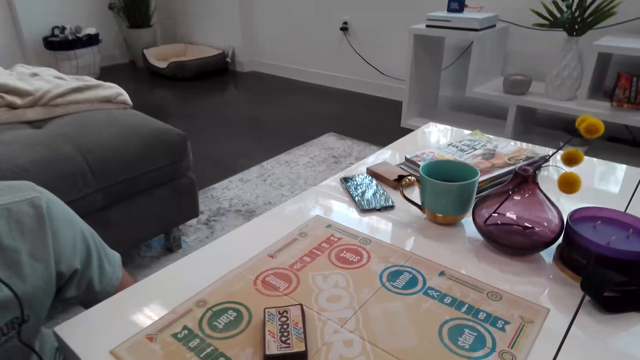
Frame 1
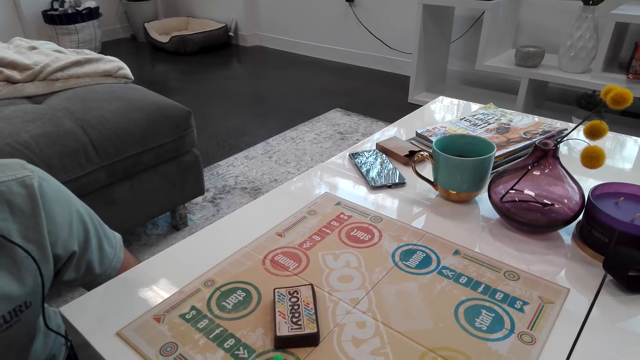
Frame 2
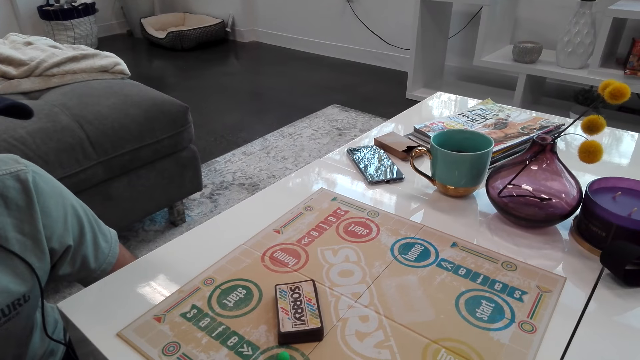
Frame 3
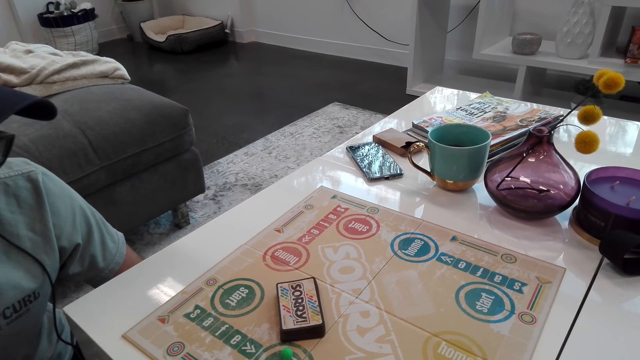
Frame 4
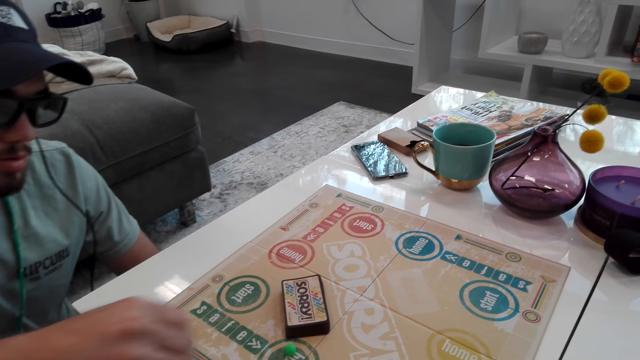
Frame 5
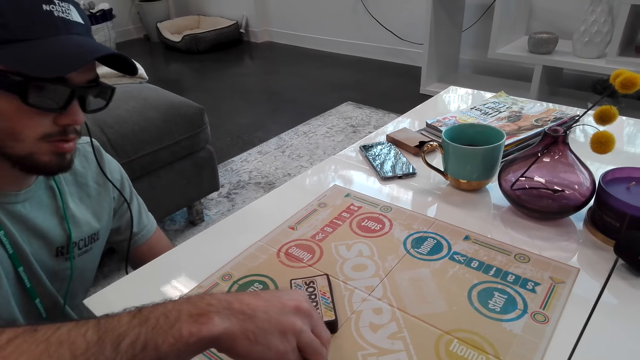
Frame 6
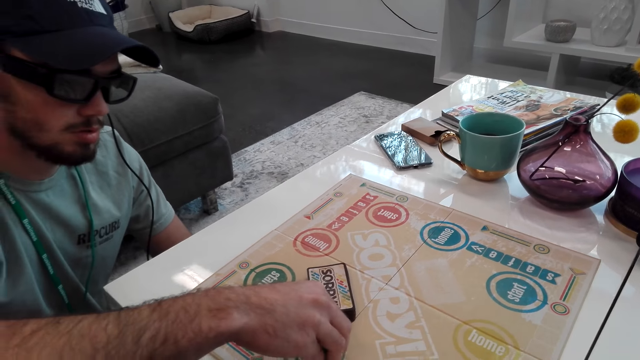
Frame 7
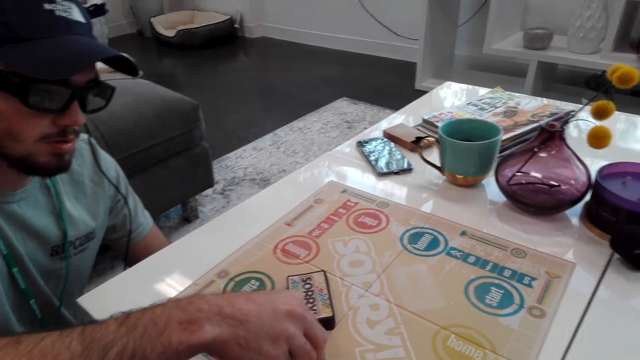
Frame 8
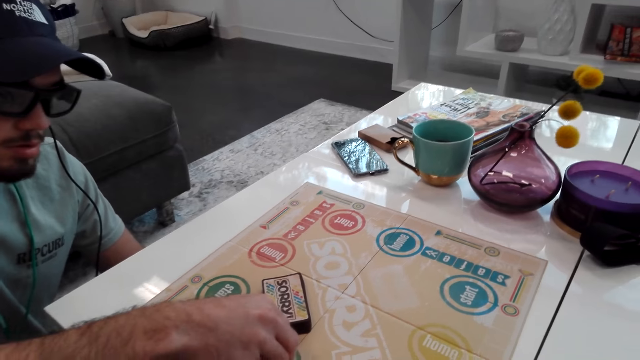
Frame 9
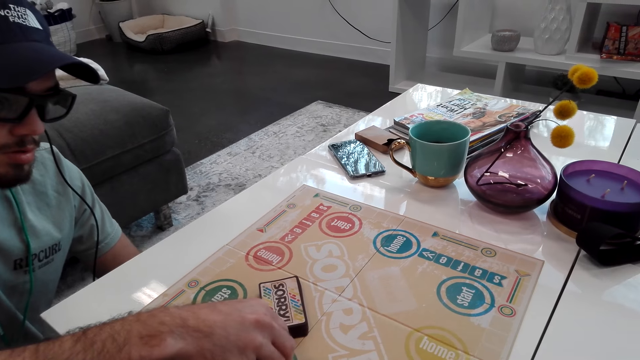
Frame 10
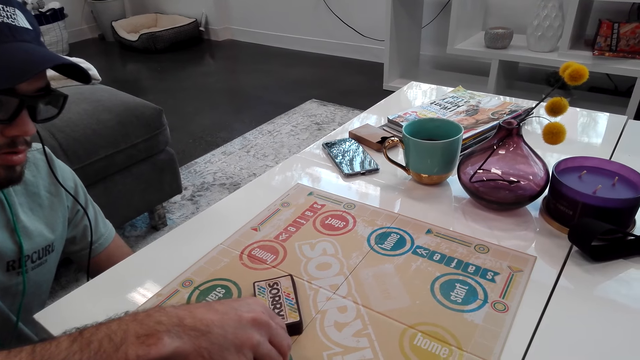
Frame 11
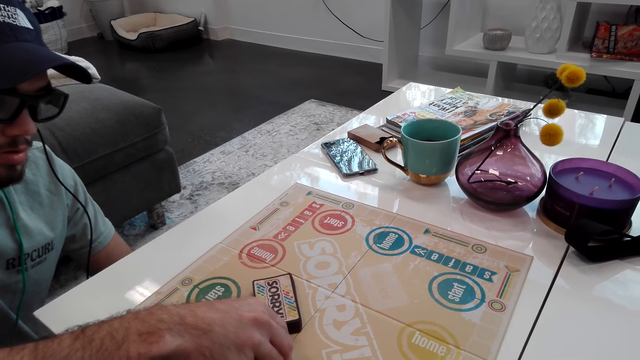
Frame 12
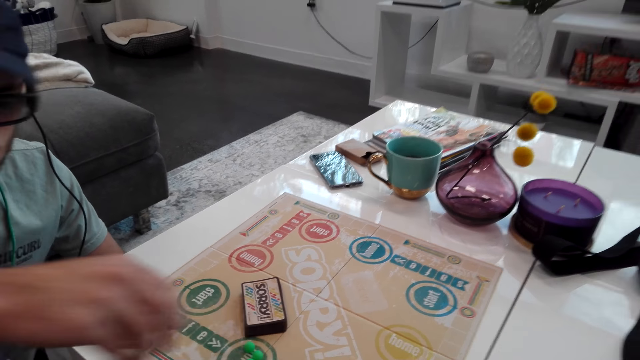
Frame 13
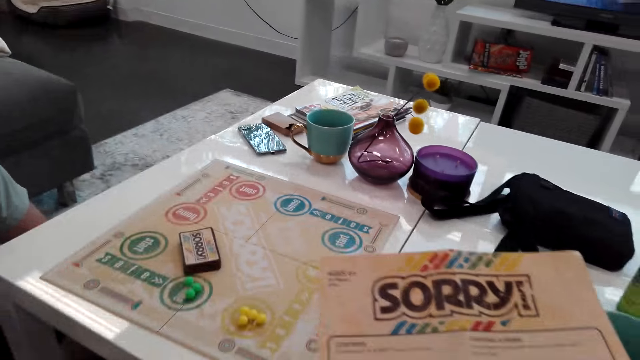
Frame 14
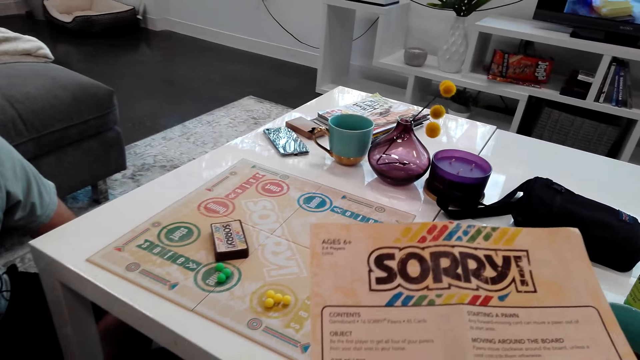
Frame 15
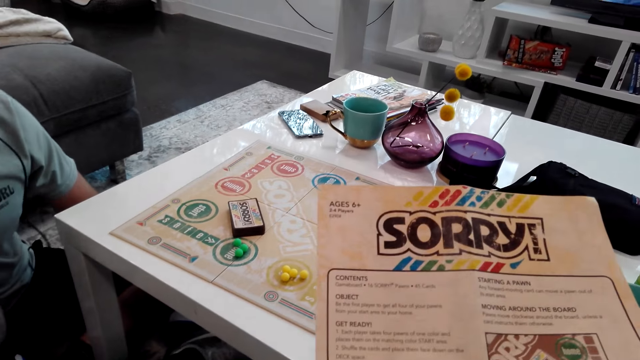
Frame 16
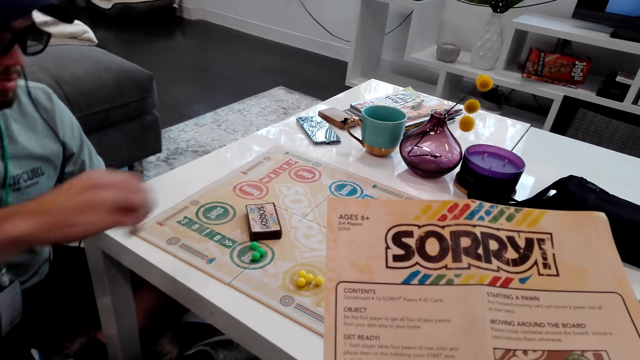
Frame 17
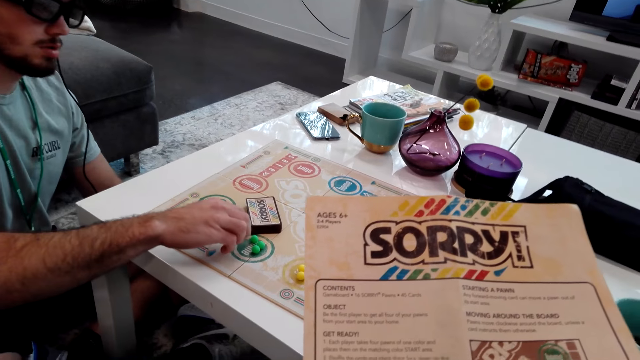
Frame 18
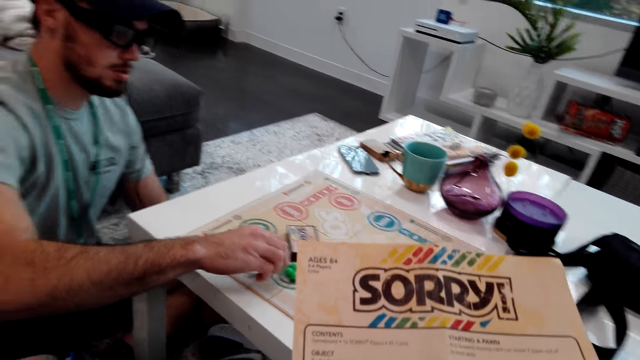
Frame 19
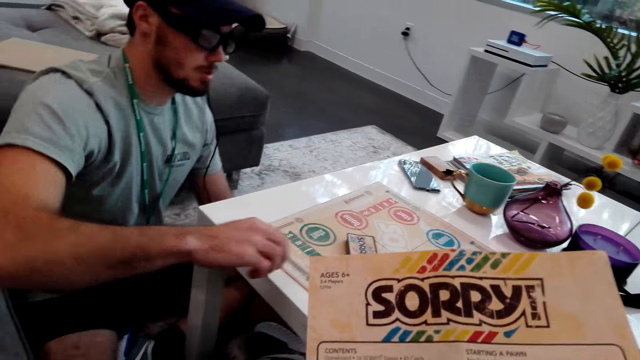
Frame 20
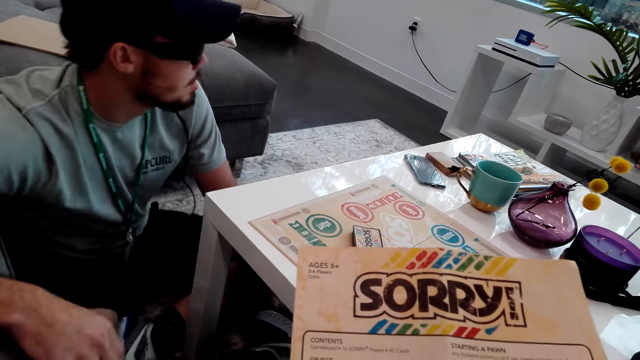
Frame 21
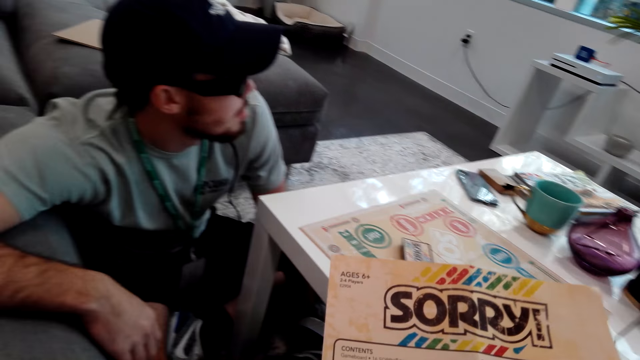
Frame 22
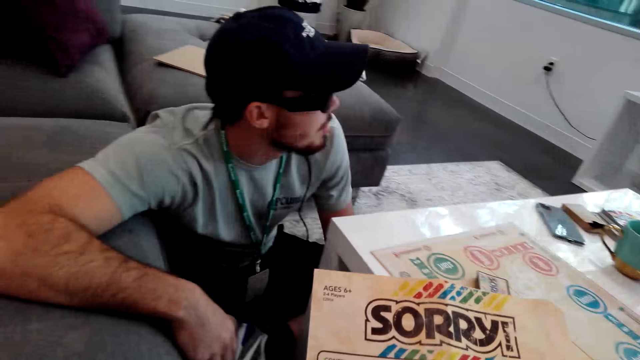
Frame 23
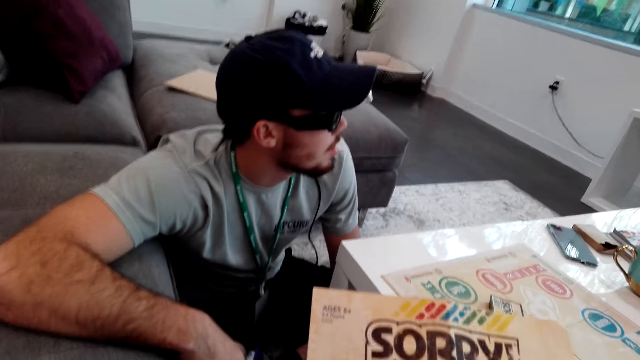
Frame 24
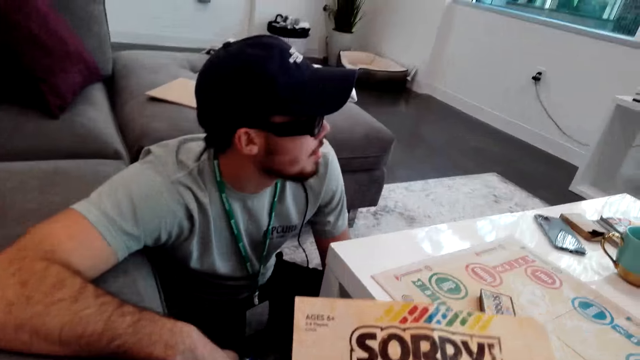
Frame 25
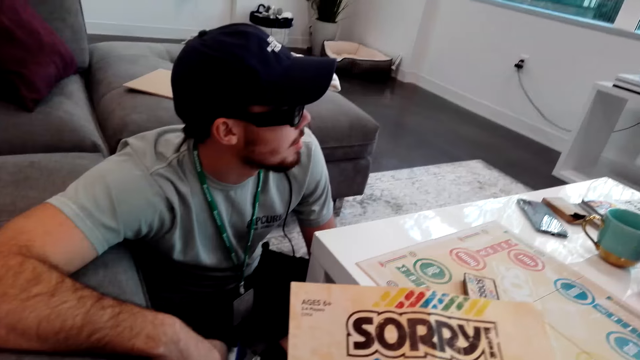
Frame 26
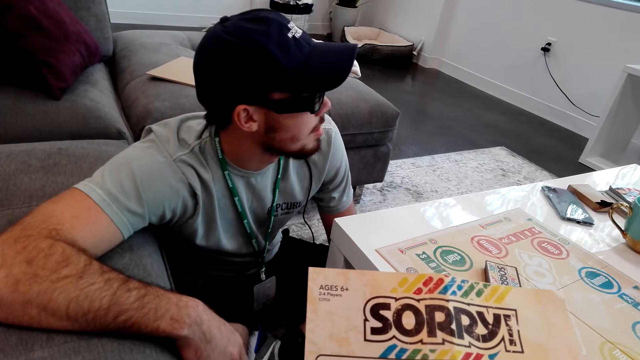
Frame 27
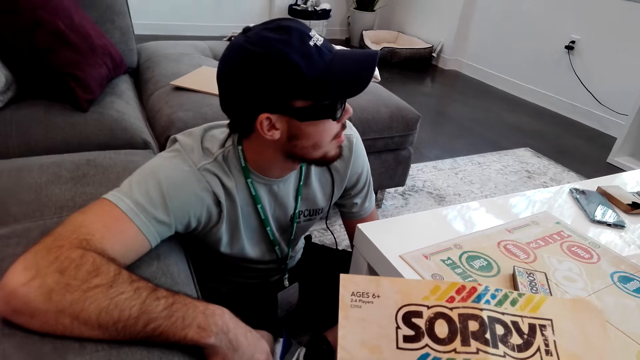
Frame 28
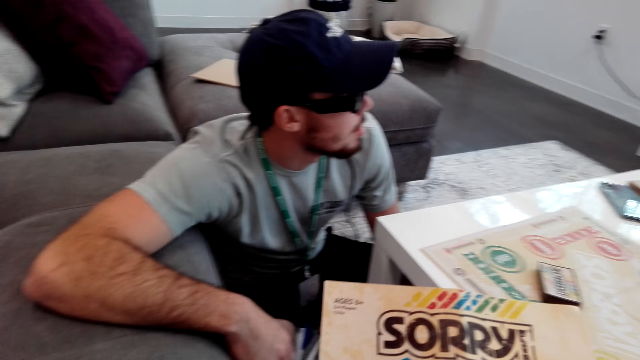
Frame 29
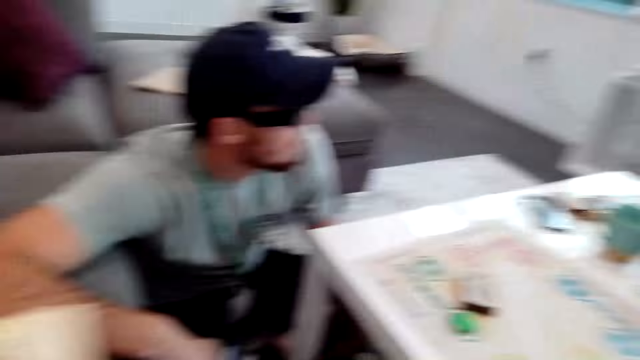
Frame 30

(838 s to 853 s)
A man puts the pawns on the board game. He puts the pawns on the board game again. The camera wearer turns around the room.

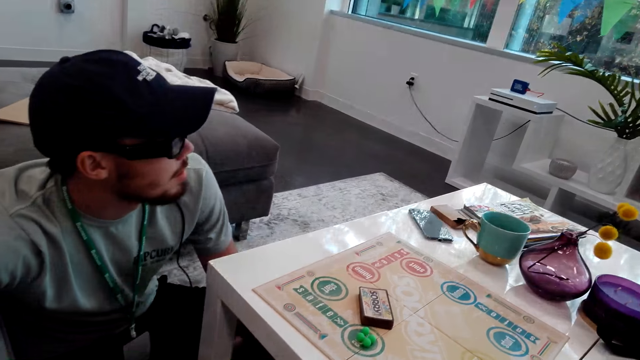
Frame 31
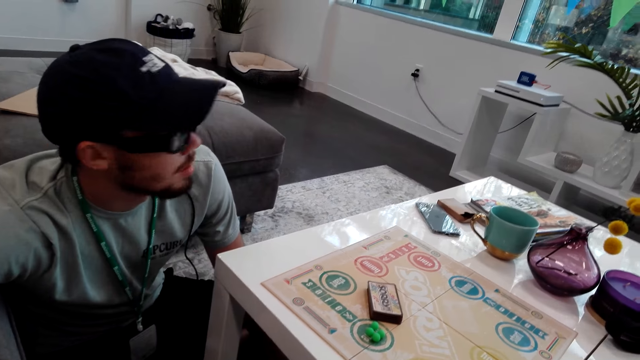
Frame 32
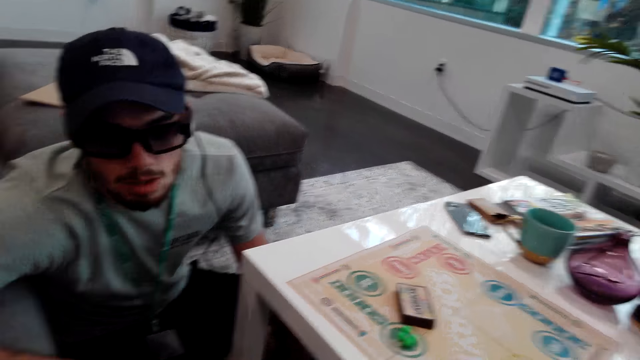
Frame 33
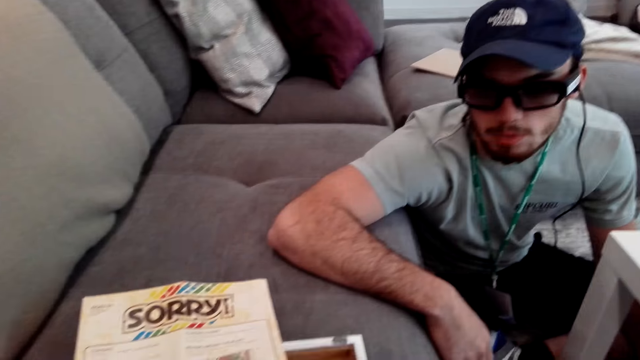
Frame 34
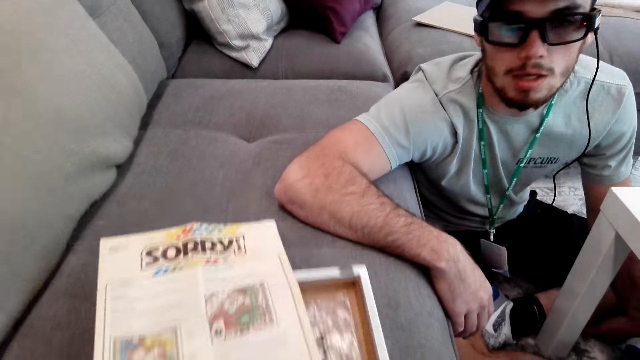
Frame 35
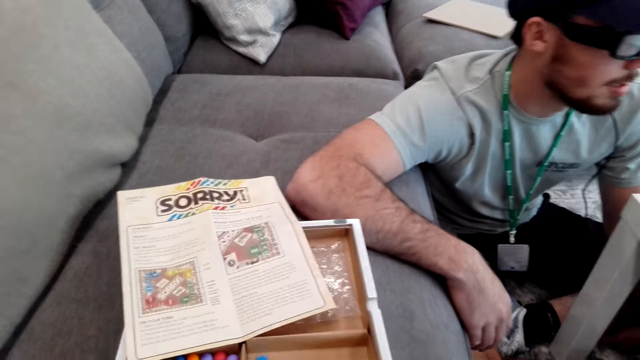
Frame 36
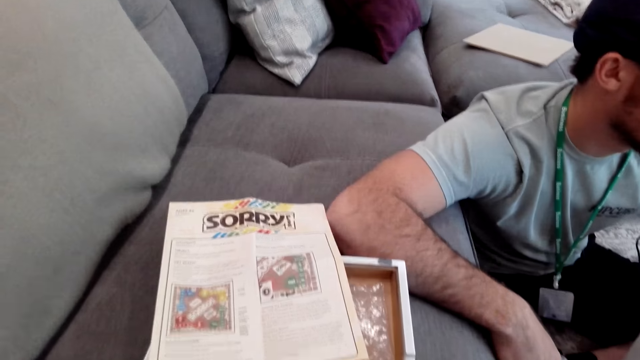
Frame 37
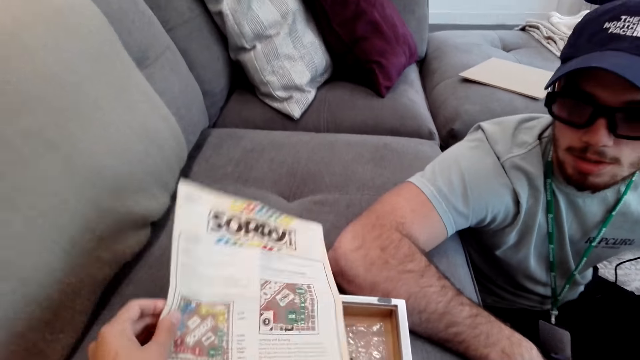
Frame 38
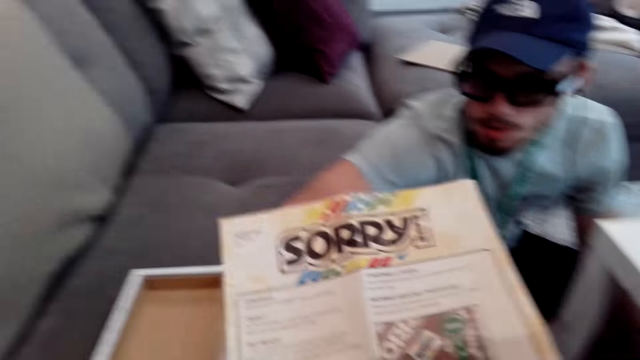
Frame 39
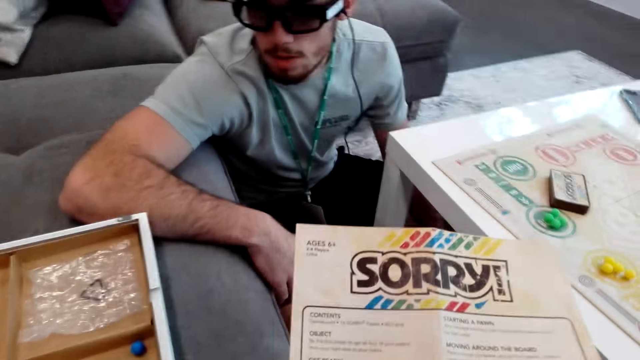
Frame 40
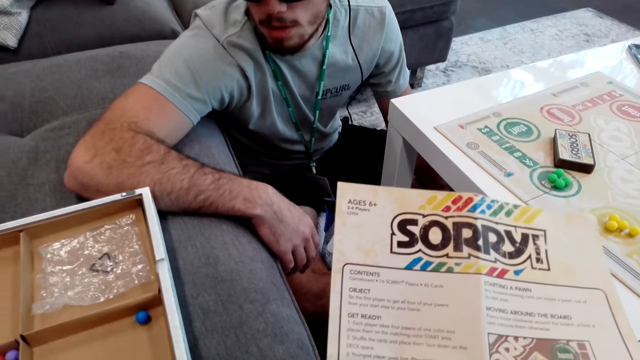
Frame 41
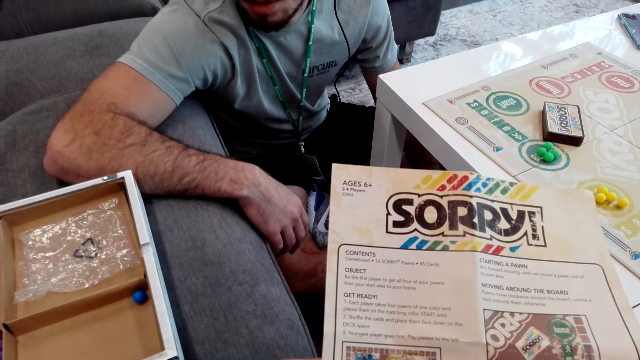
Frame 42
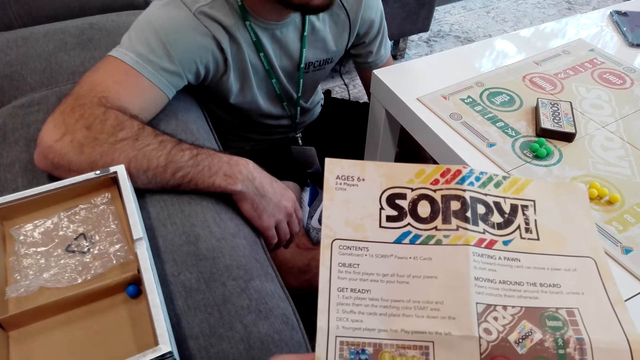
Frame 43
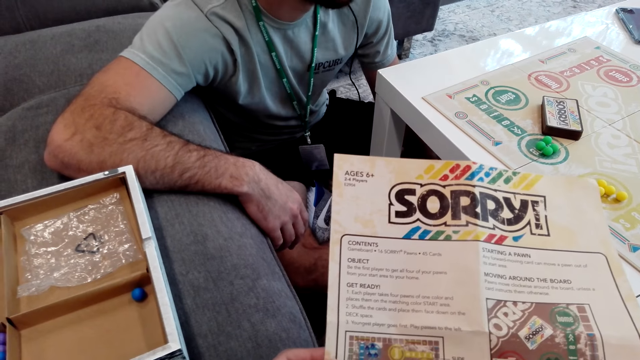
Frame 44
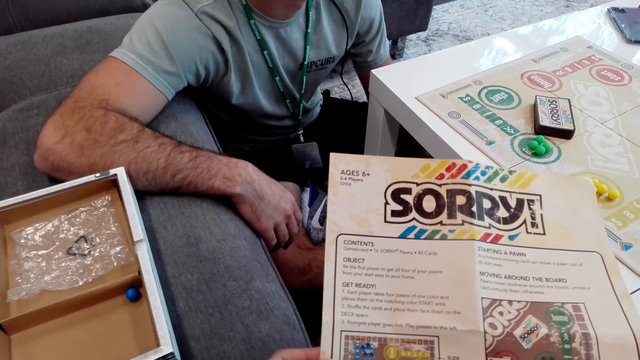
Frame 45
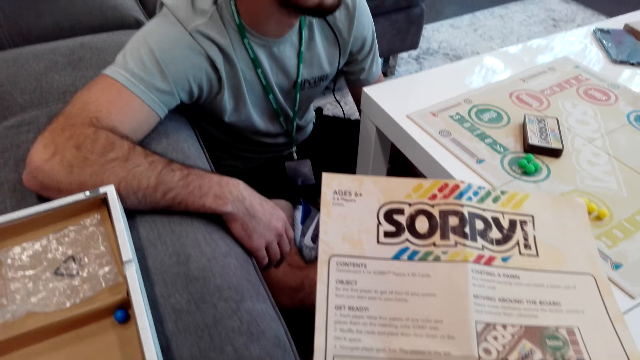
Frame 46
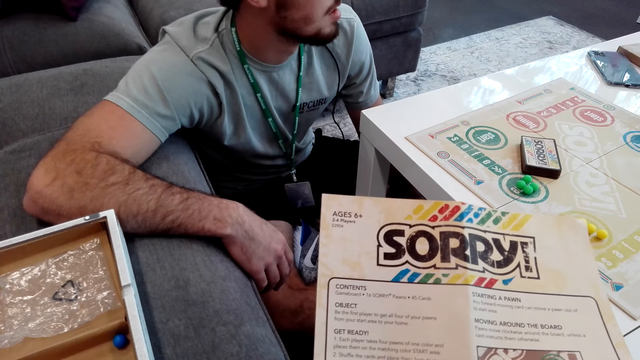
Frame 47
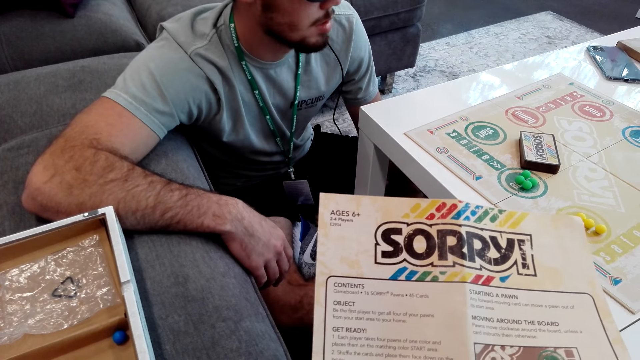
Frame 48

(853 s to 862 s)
The camera wearer moves the box. They pick up the manual. They turn around the room.
